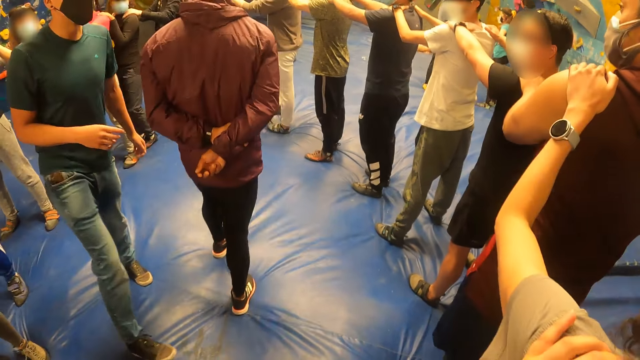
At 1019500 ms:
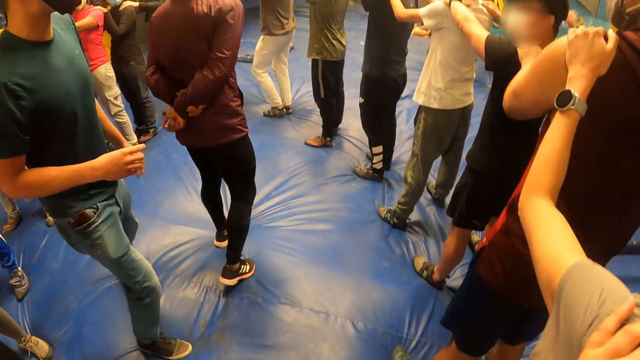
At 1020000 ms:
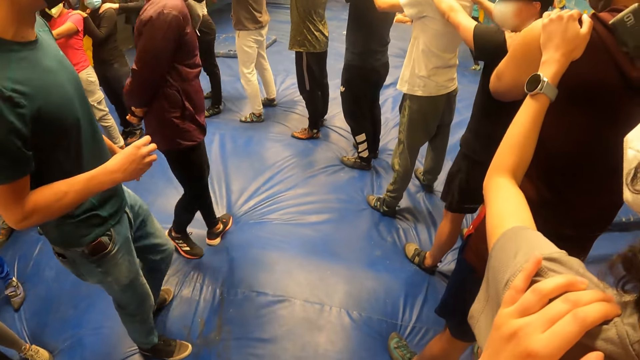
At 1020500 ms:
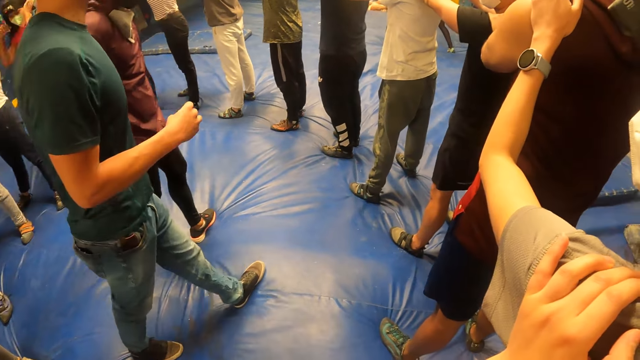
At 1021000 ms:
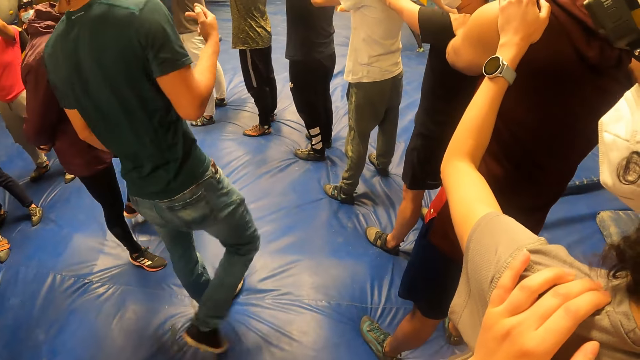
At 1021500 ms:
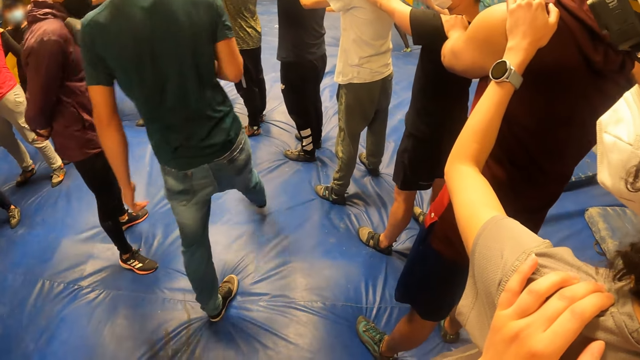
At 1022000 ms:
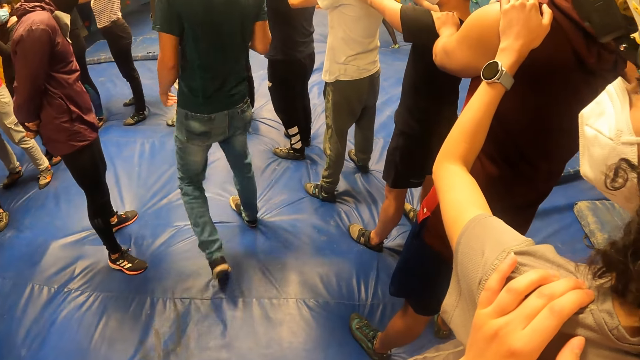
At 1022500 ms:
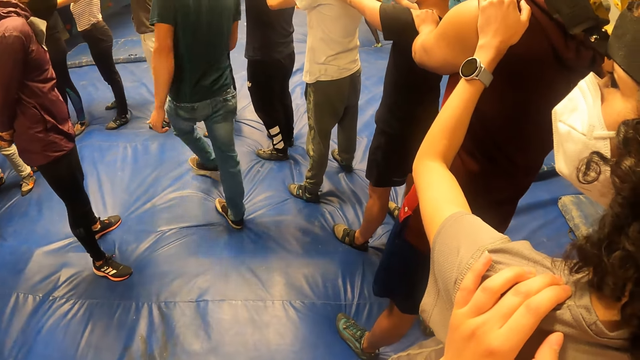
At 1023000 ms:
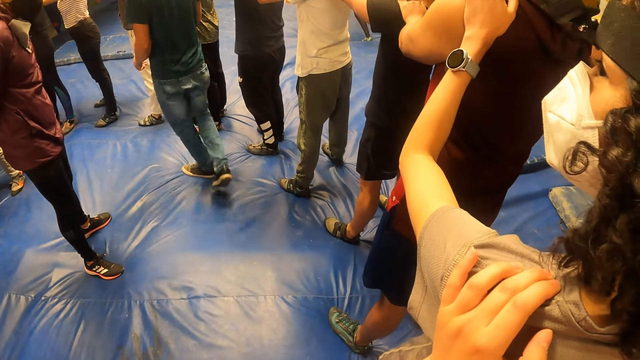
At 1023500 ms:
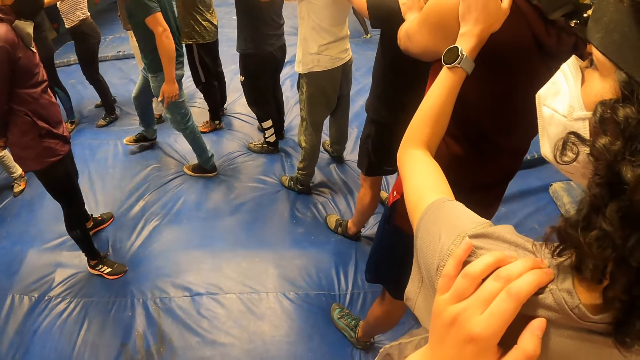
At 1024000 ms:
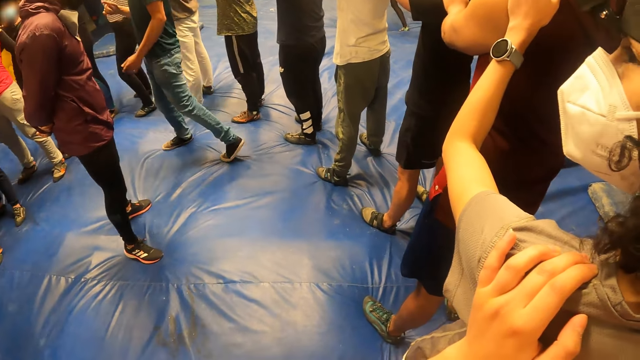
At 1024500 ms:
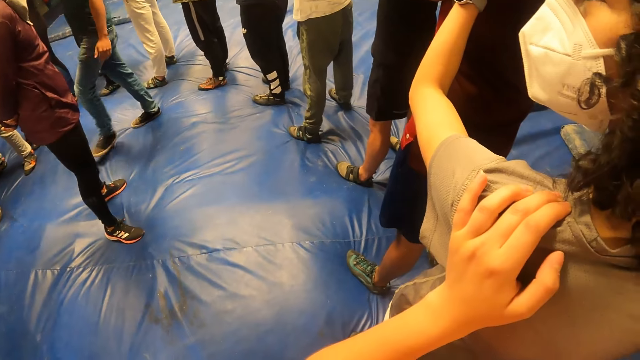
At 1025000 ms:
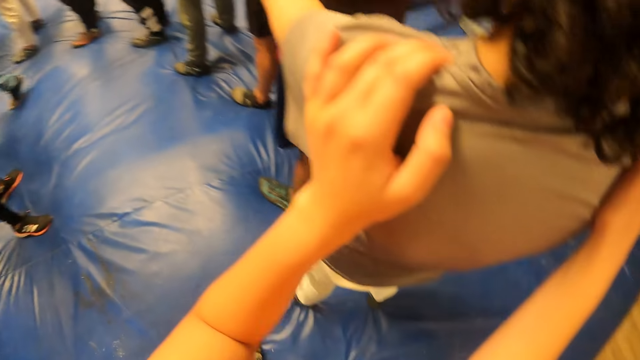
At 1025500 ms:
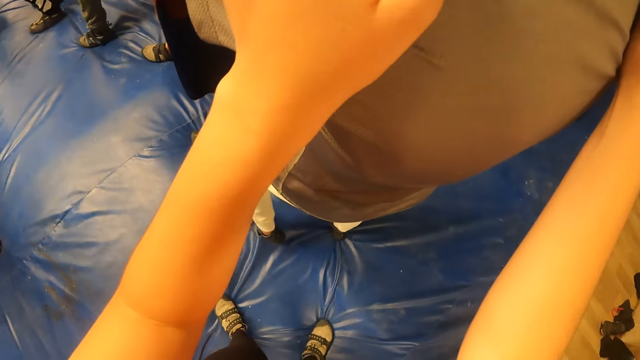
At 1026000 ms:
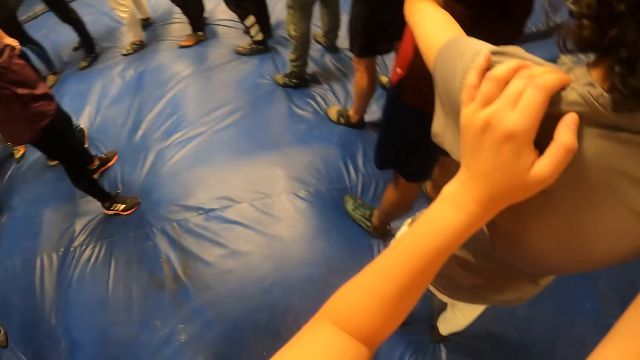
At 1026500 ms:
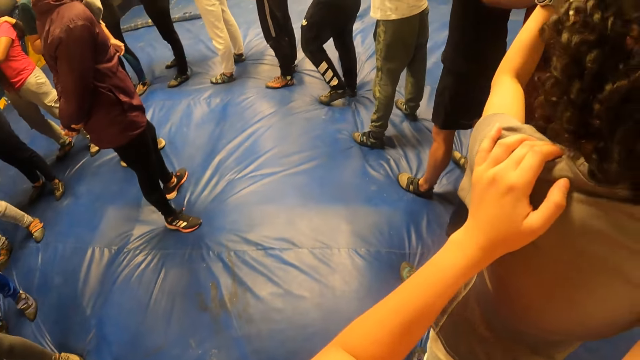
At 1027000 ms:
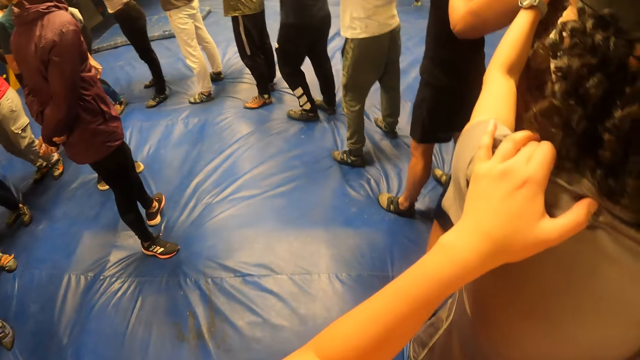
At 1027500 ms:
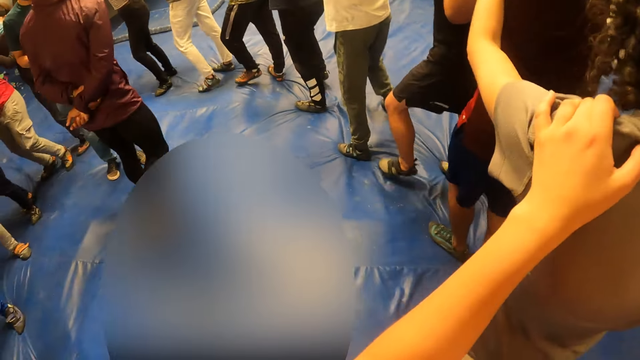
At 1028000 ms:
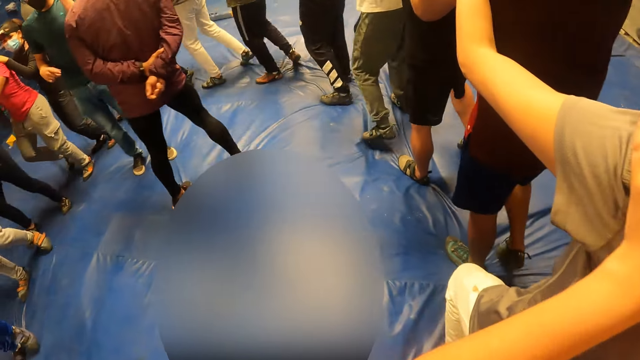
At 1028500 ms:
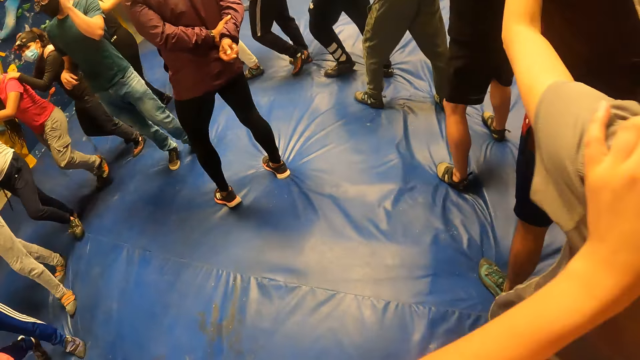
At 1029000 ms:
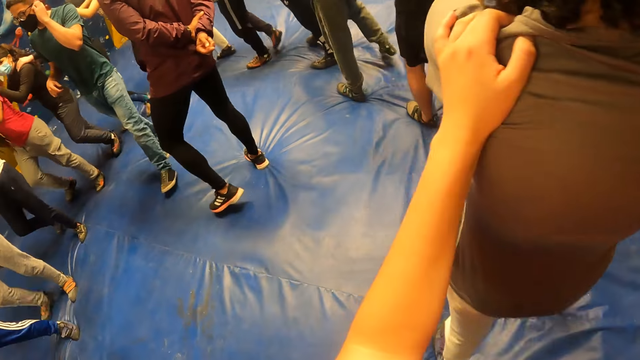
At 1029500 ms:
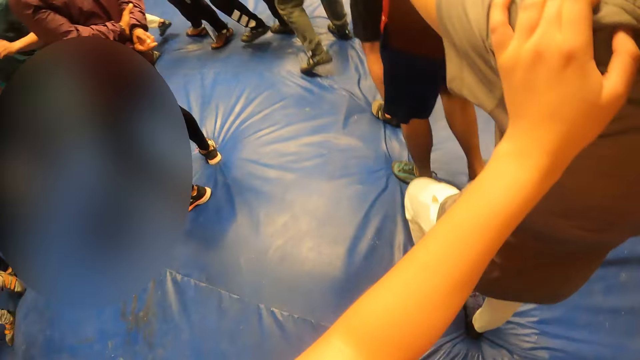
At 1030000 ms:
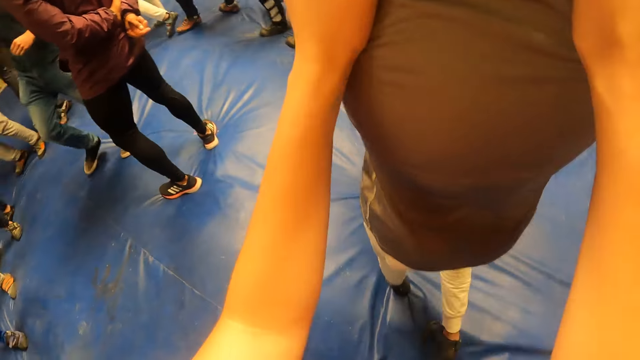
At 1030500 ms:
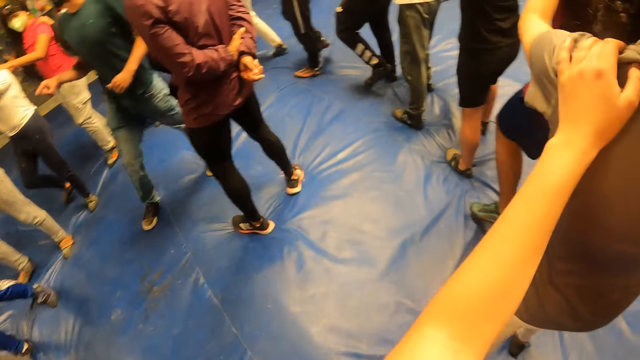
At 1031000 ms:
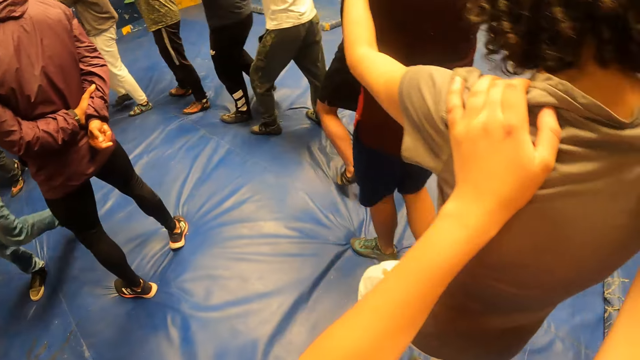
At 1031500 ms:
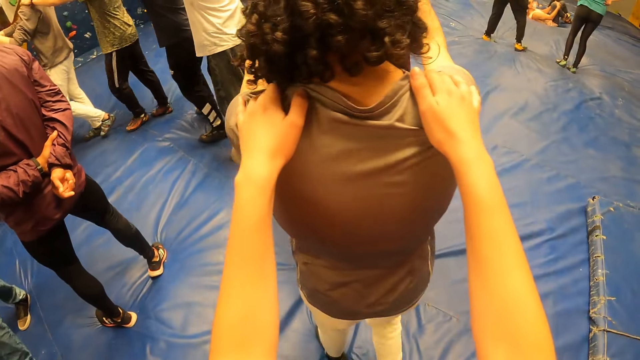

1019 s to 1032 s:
The camera wearer walks in circles on the foam with her hands on the woman's shoulders. The woman walks in circles on the foam.

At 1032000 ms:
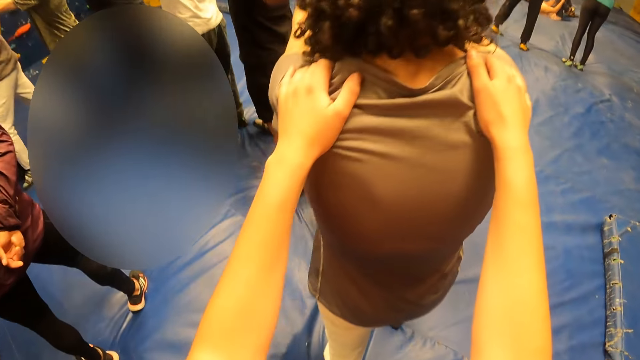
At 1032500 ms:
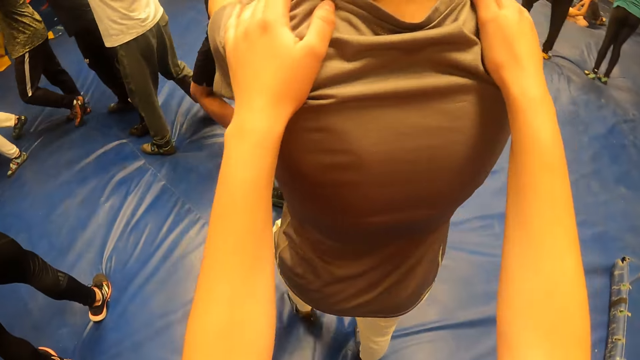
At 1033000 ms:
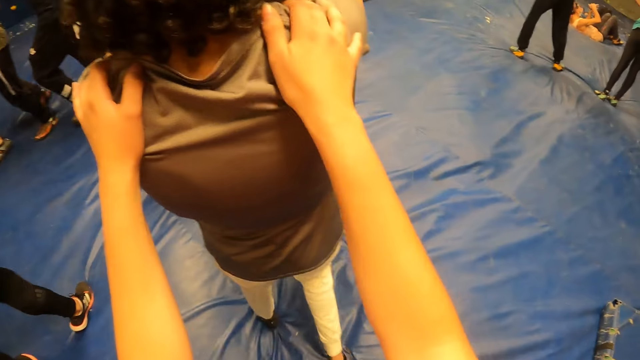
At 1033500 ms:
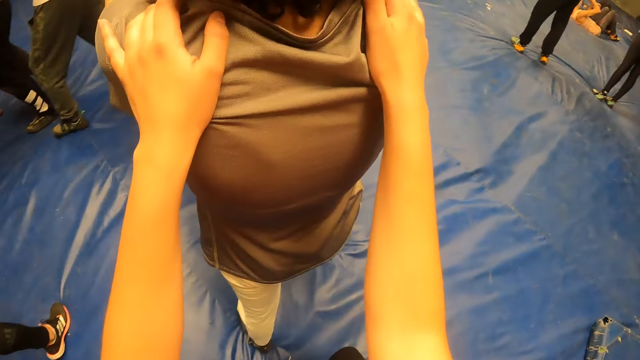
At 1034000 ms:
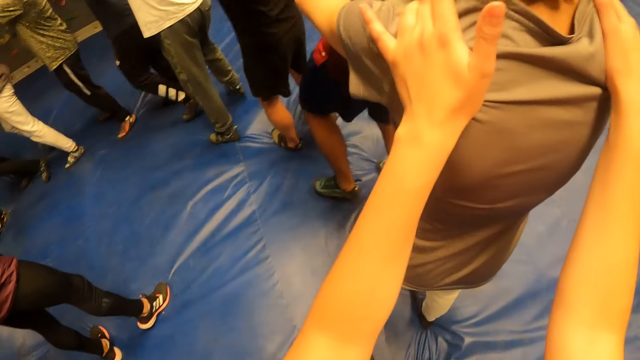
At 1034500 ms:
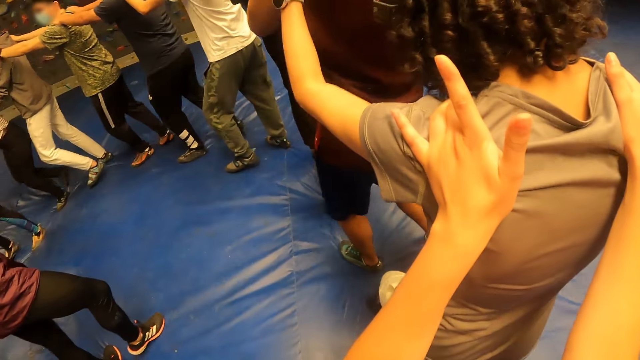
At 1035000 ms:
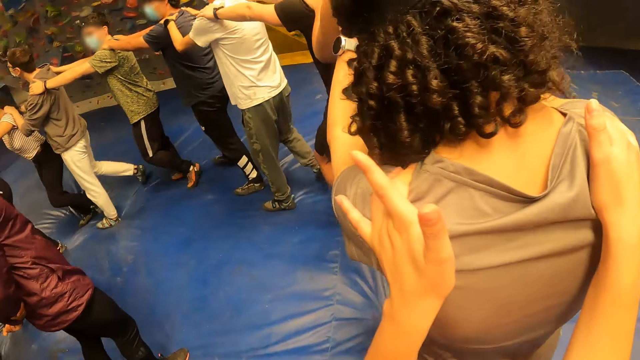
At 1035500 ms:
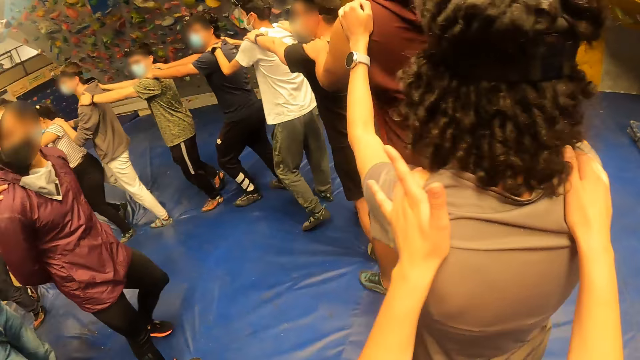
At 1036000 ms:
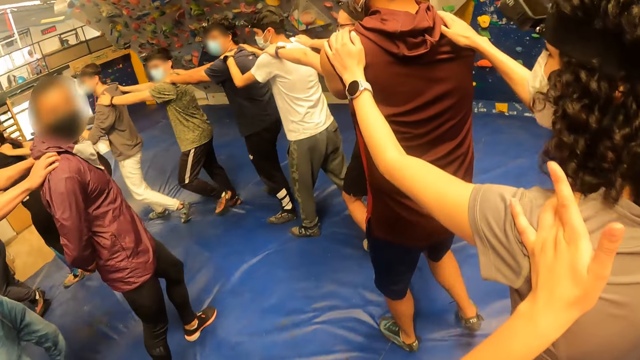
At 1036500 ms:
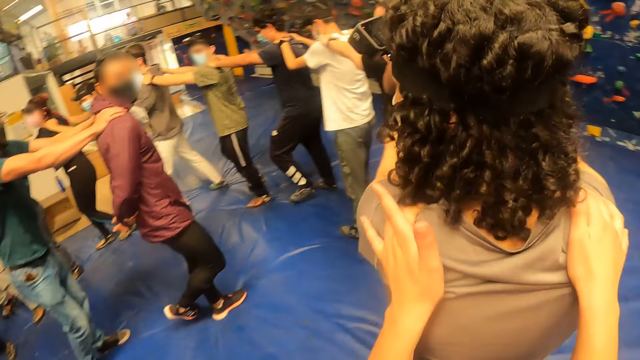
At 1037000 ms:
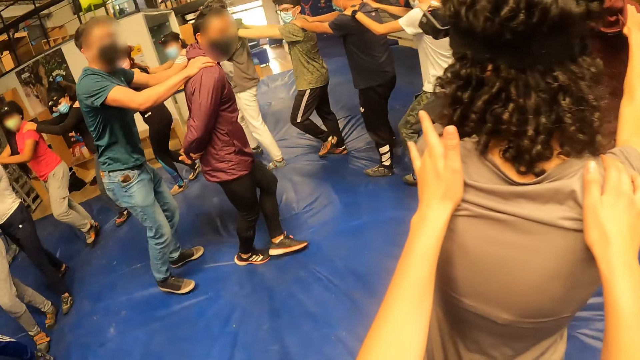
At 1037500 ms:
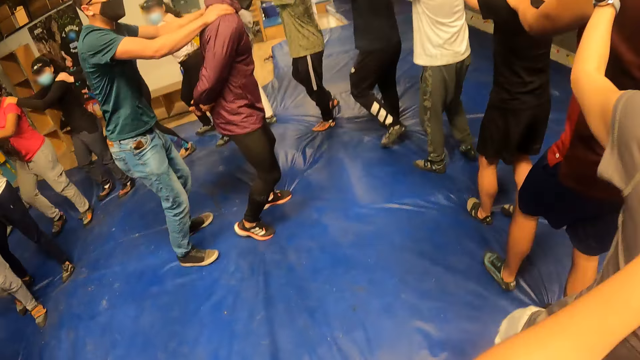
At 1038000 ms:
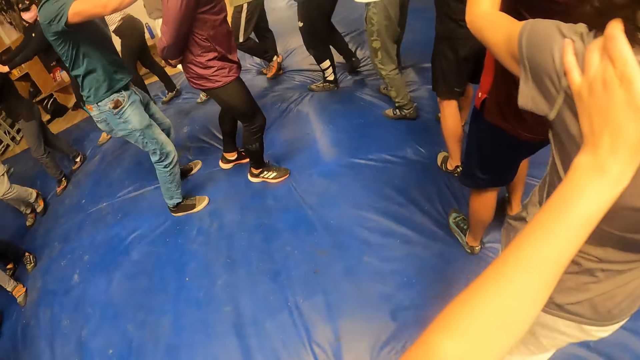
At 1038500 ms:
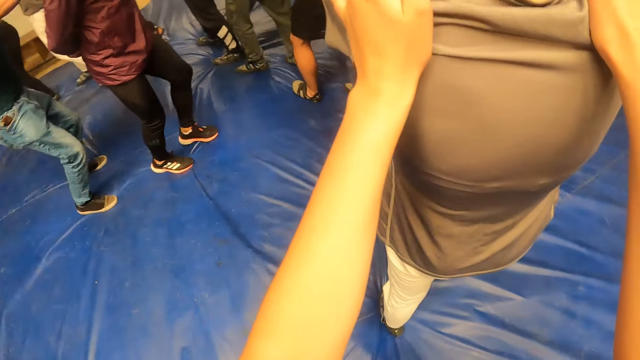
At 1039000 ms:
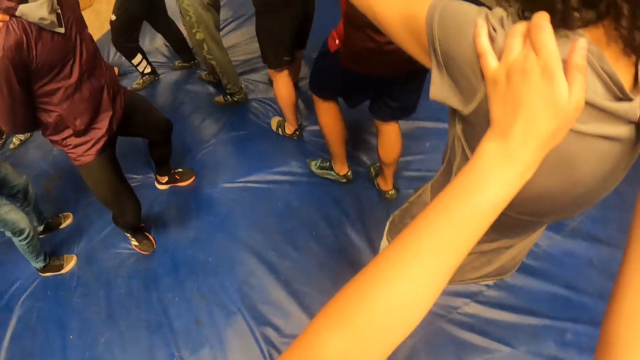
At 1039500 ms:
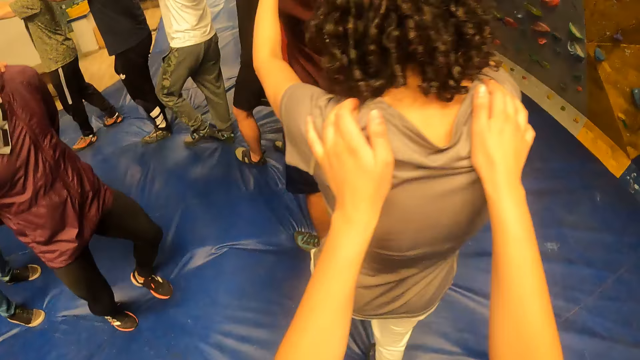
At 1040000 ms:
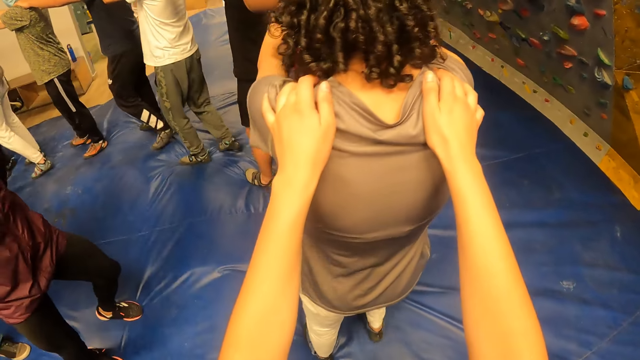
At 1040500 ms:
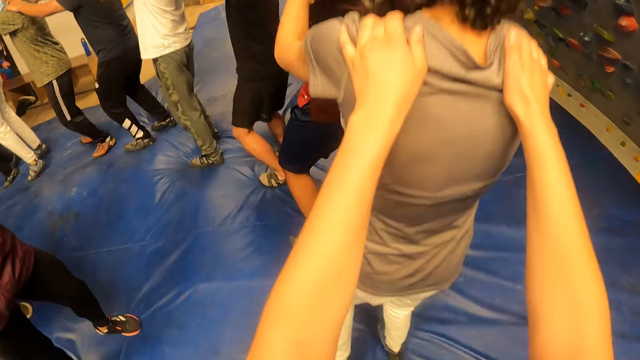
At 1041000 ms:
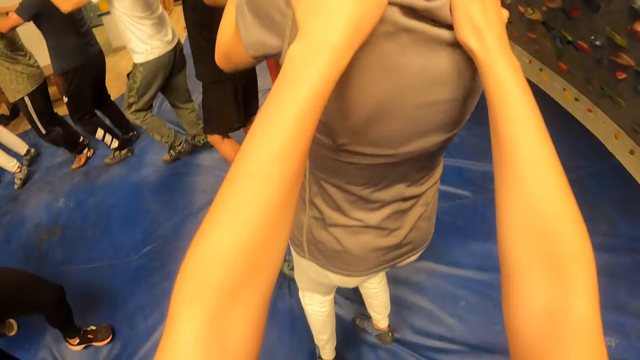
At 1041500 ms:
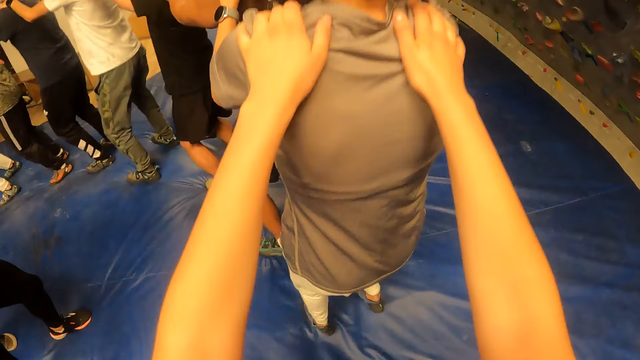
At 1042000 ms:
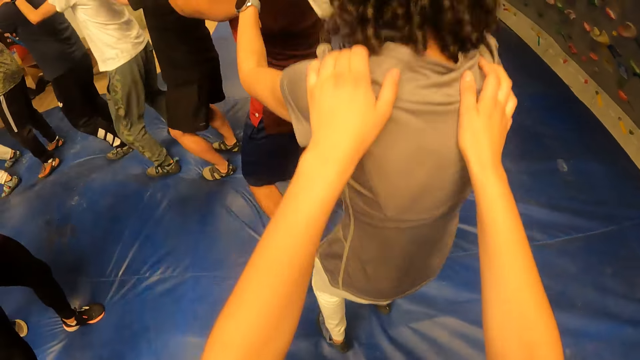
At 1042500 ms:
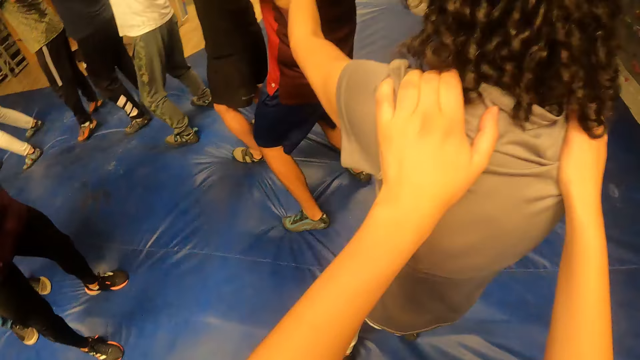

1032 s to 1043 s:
The woman hops on the foam. The camera wearer hops on the foam.
